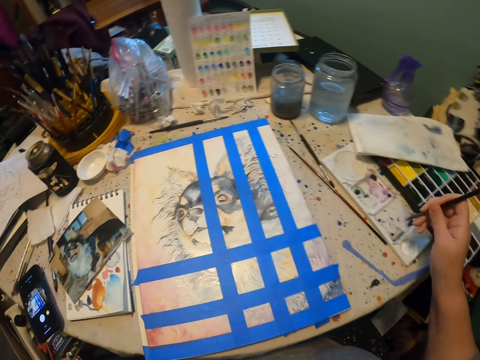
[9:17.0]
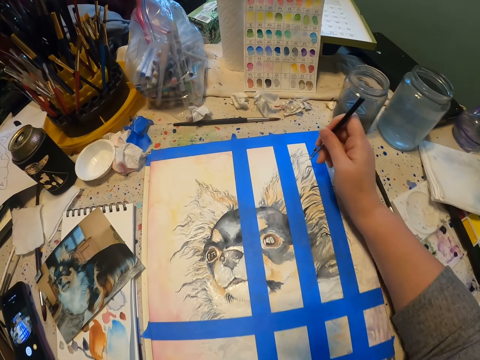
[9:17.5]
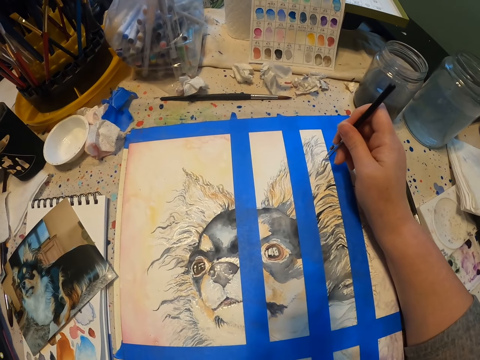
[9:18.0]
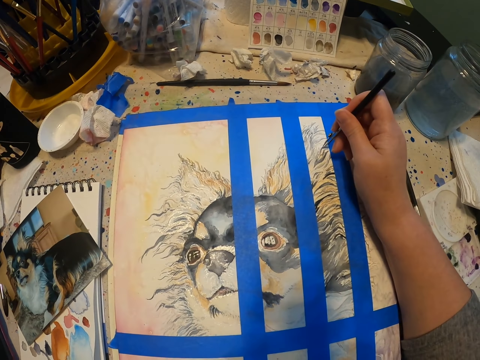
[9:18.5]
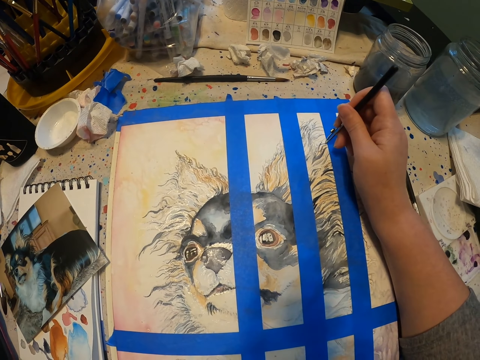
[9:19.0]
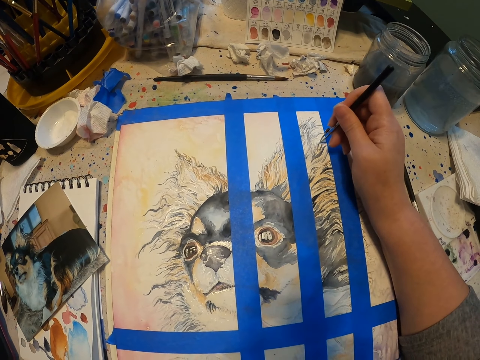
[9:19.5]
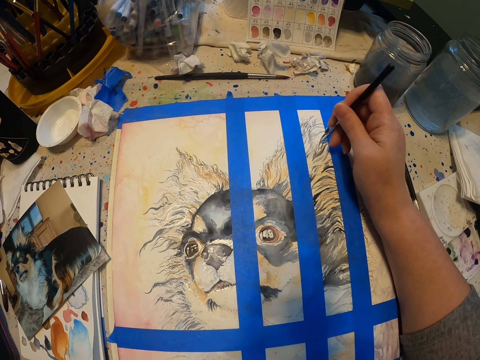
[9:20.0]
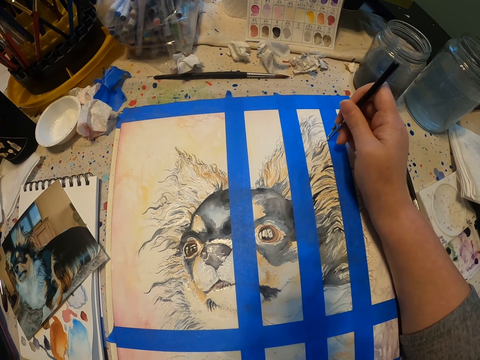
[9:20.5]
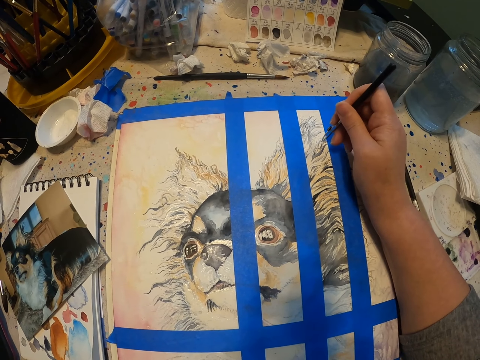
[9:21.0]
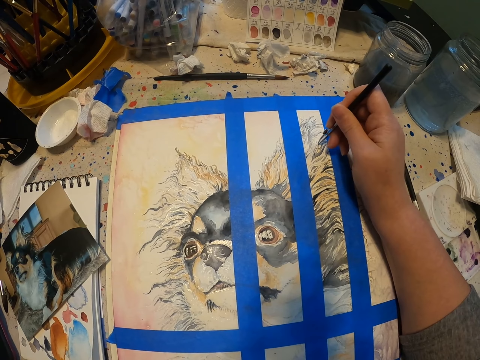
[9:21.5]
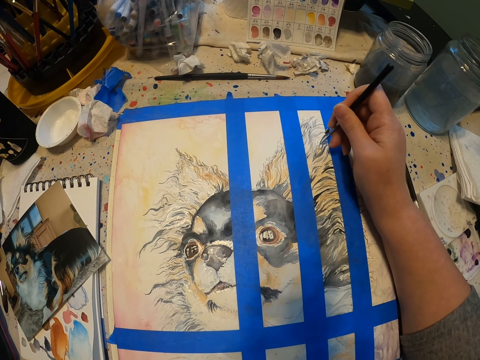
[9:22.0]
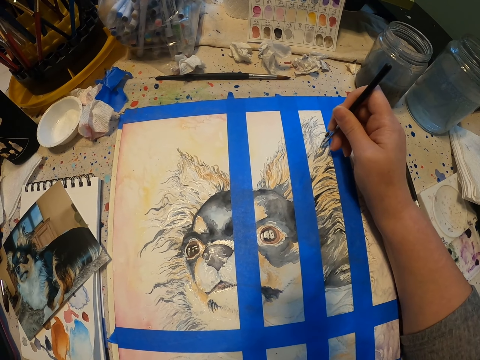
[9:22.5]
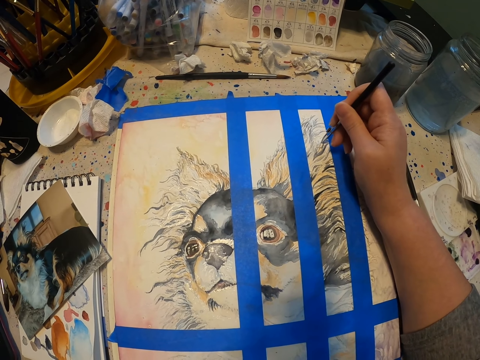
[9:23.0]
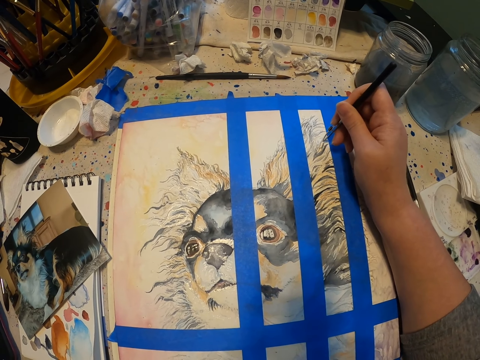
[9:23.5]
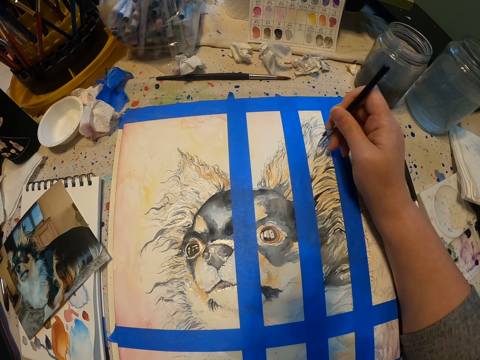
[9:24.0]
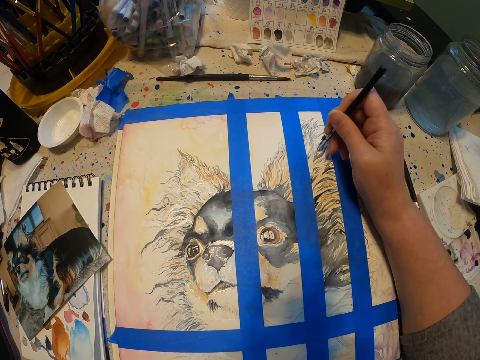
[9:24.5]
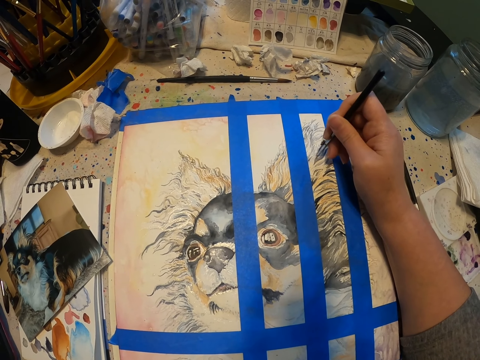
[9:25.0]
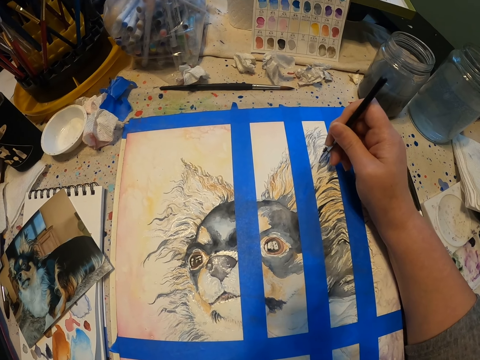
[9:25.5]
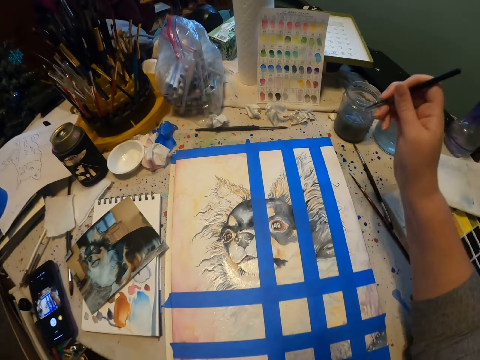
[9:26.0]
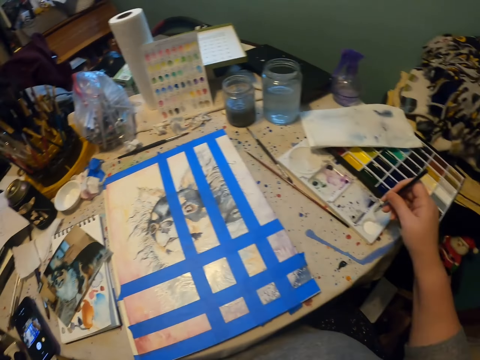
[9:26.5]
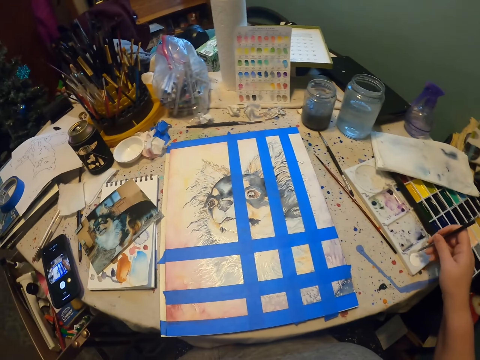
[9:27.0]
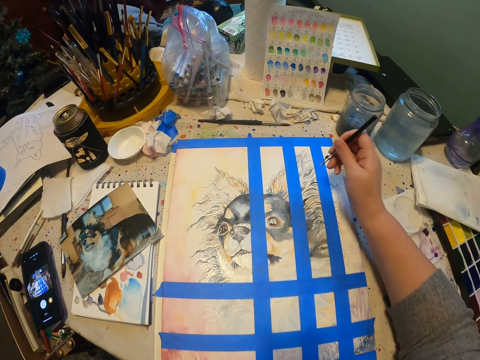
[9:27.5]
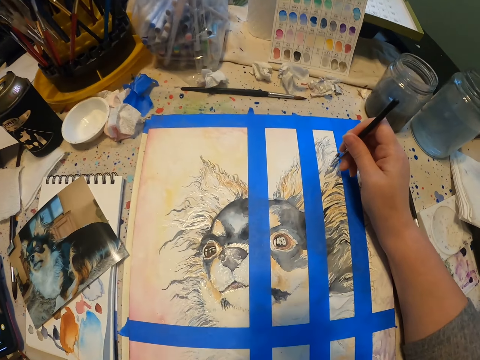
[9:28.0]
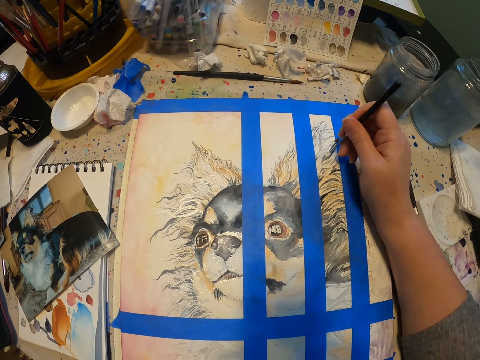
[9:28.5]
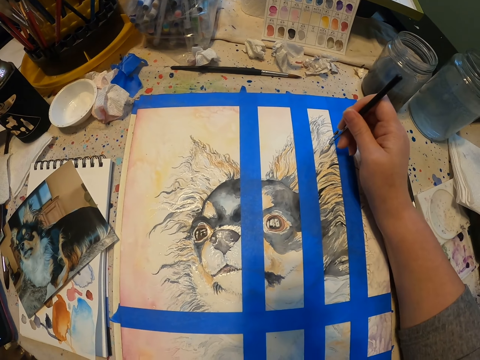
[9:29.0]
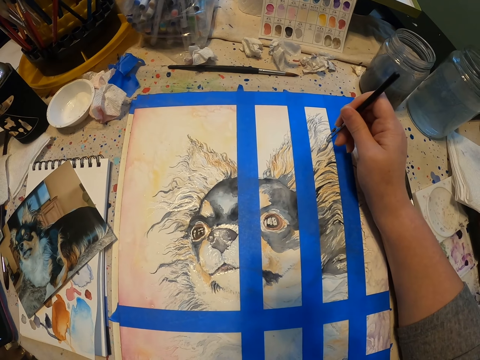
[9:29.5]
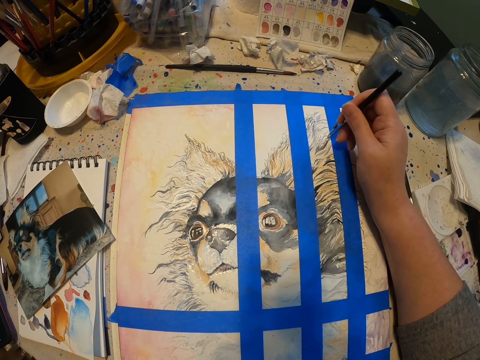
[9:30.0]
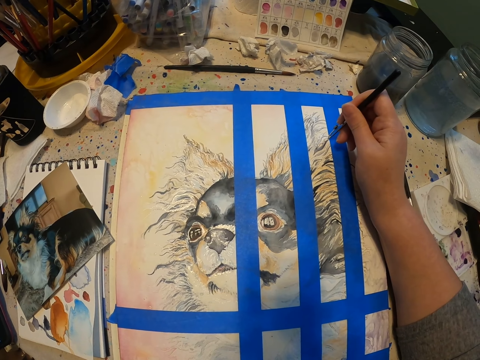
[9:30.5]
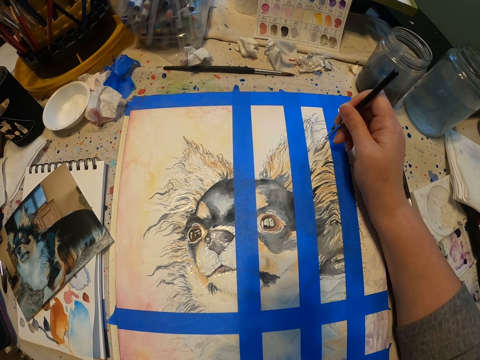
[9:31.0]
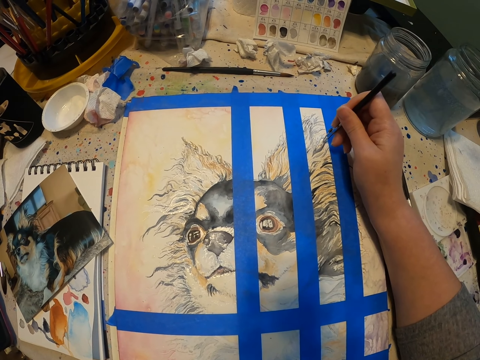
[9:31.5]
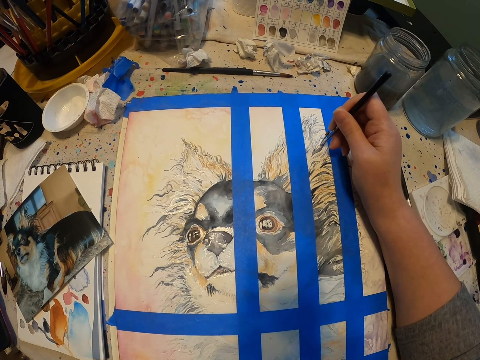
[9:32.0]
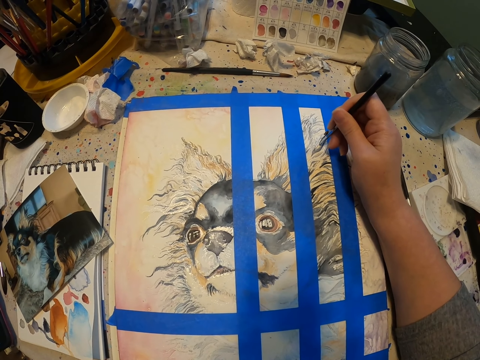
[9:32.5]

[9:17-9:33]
The camera wearer dips the pen in the white crayon. They draw the painting with the pen. They dip the pen in the white crayon. They draw the painting with the pen.

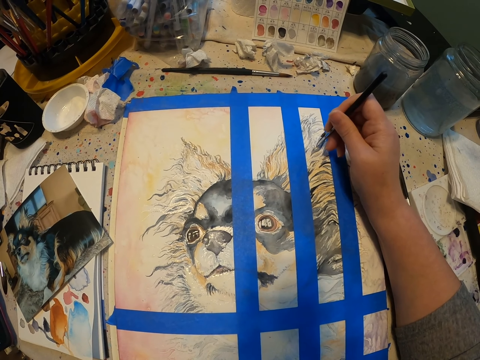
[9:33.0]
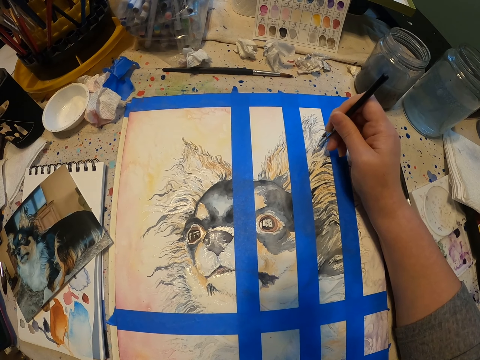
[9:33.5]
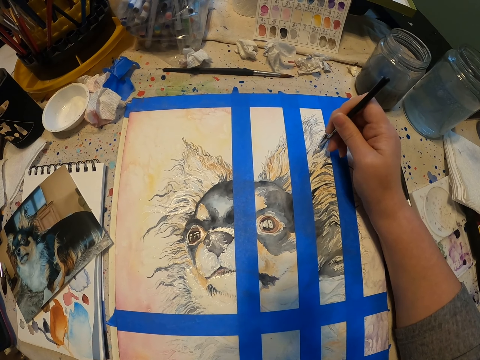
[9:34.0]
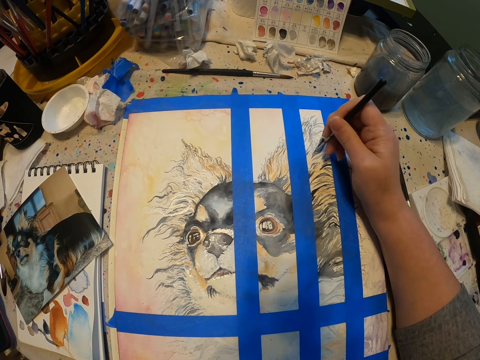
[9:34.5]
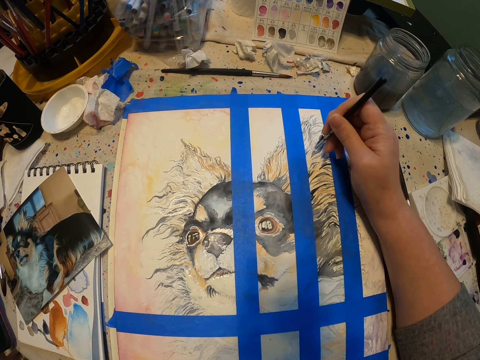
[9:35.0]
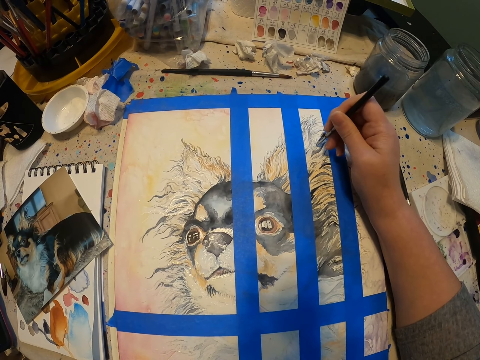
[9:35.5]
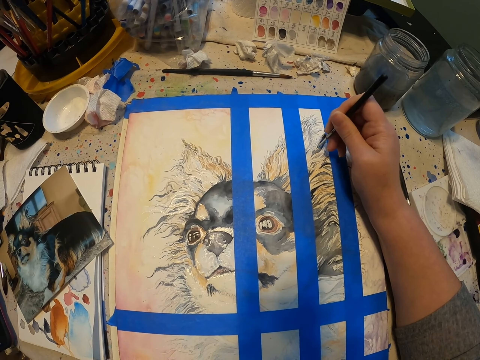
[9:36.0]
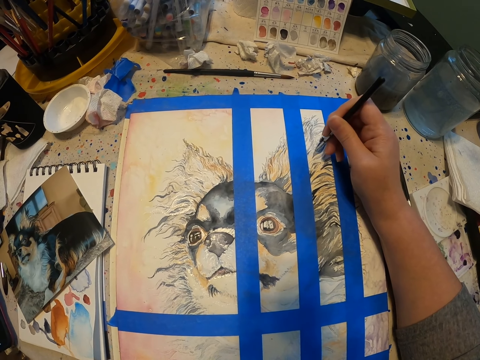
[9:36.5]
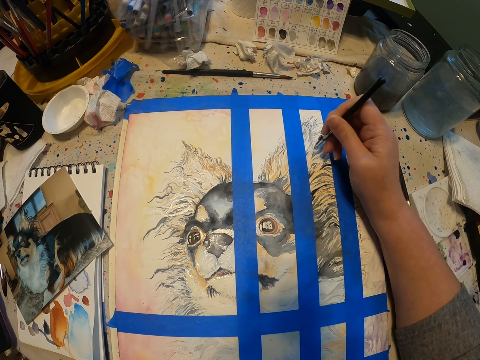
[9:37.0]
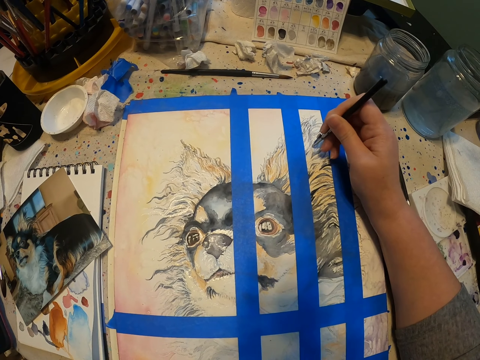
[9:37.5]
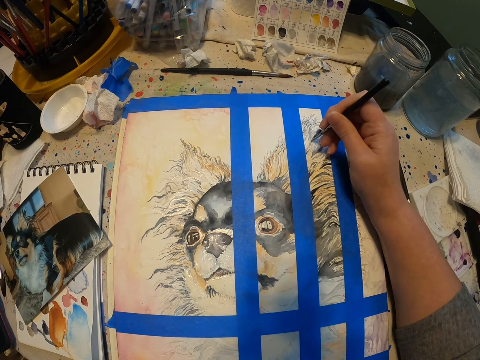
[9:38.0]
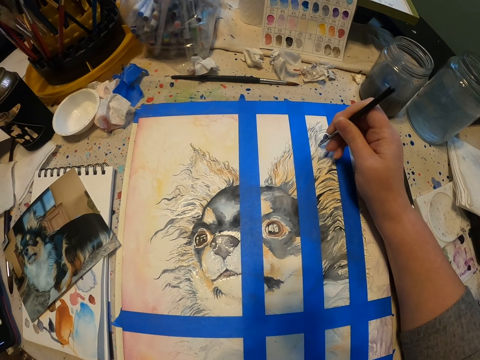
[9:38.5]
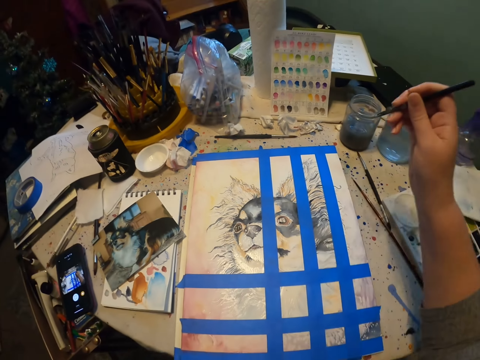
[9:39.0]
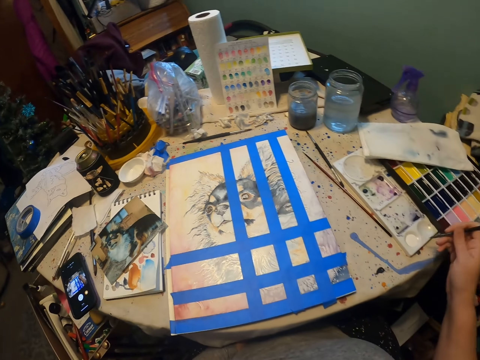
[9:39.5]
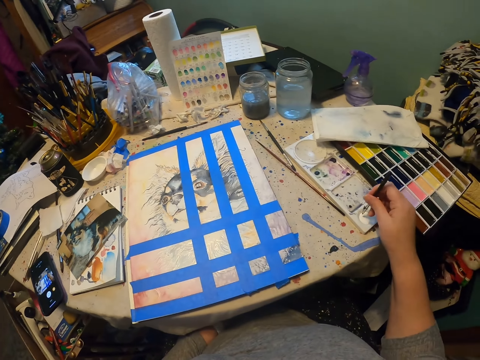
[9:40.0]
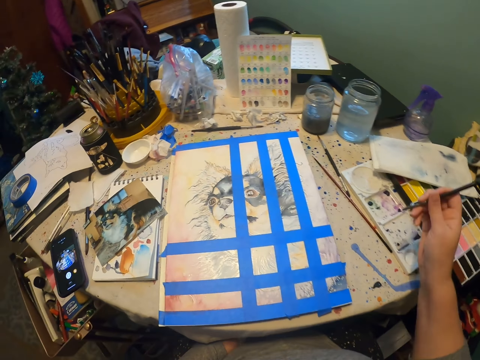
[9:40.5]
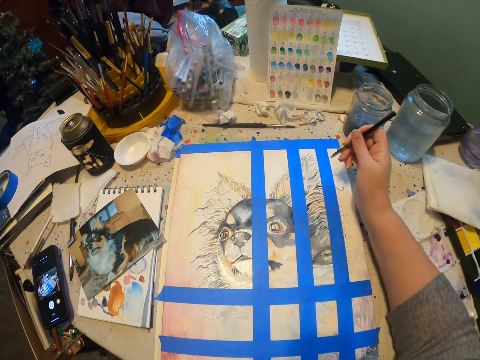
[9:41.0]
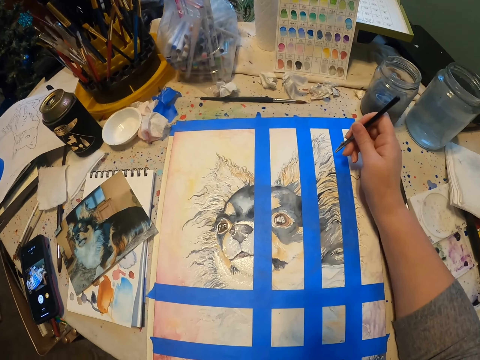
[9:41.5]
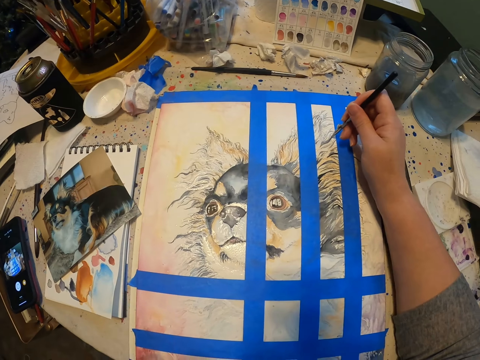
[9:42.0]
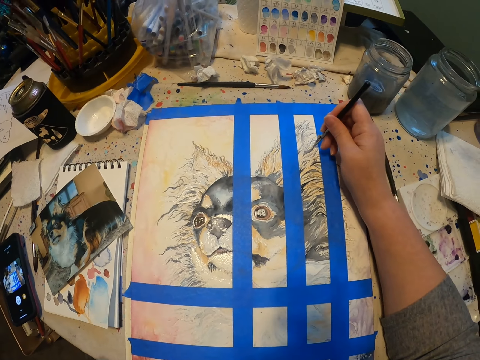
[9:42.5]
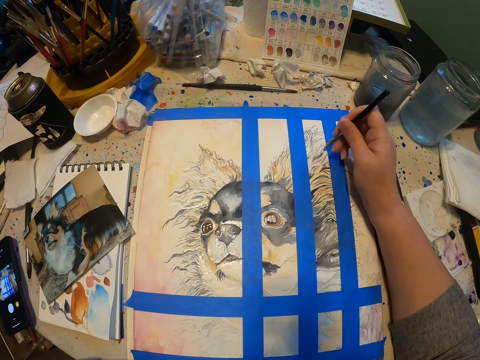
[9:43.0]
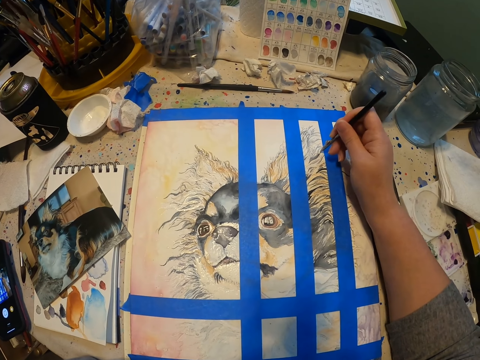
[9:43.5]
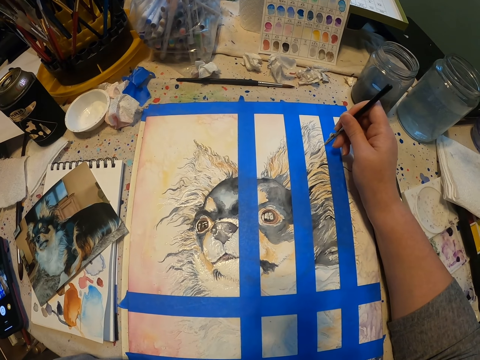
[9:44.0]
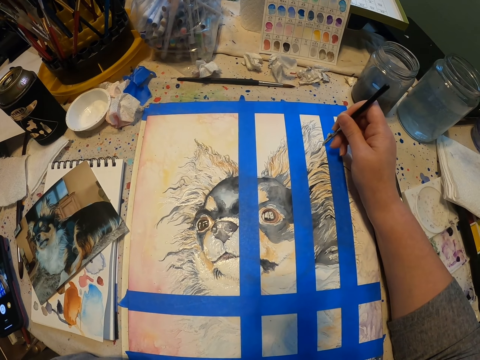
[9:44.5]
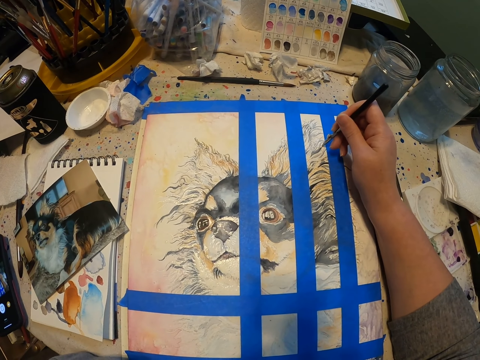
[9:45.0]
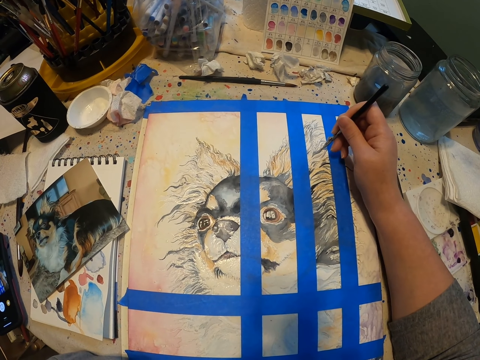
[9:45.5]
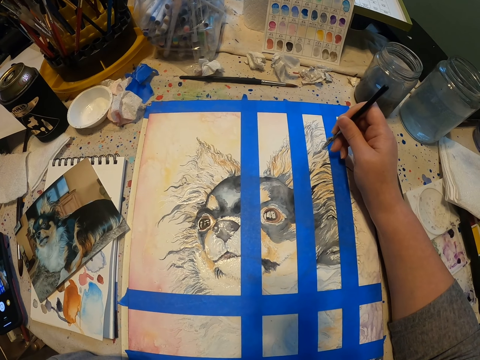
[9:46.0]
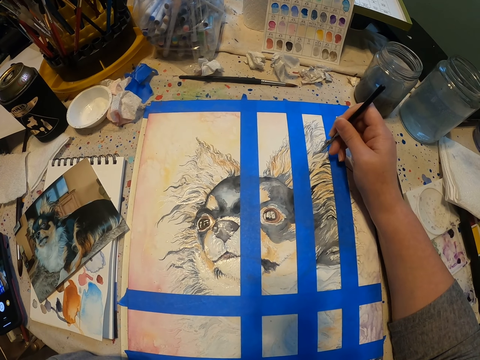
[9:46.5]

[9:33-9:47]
The camera wearer dips the pen in the white crayon. They draw the painting with the pen.
